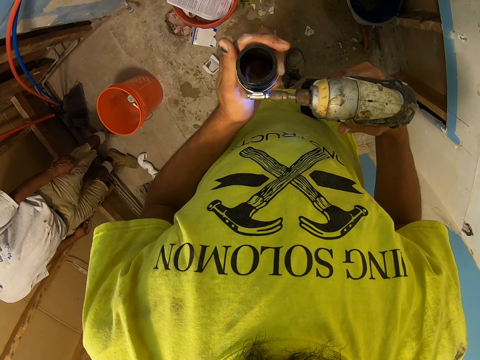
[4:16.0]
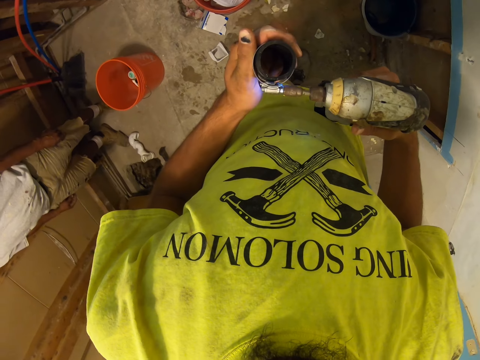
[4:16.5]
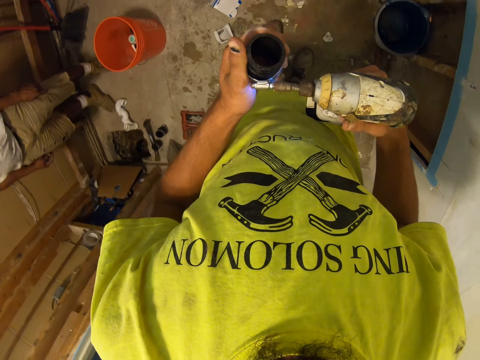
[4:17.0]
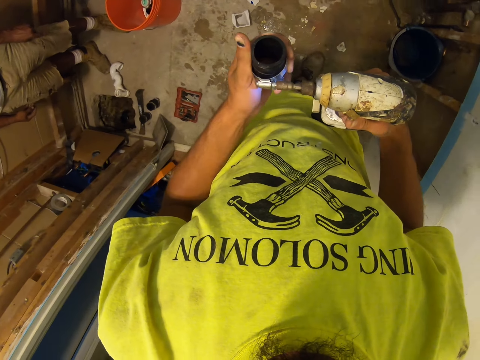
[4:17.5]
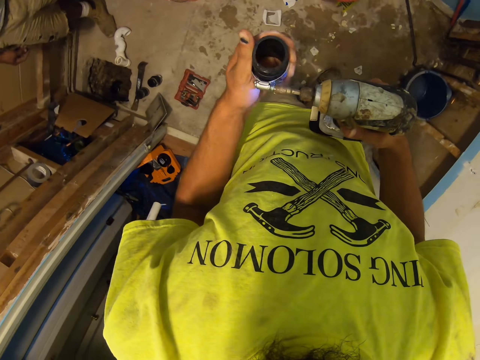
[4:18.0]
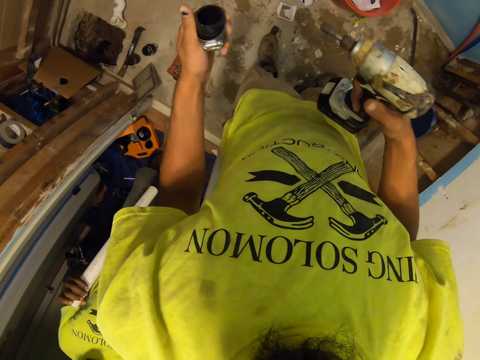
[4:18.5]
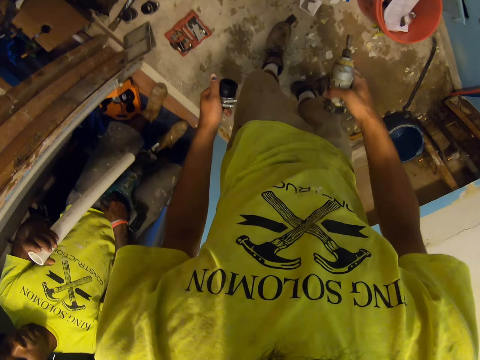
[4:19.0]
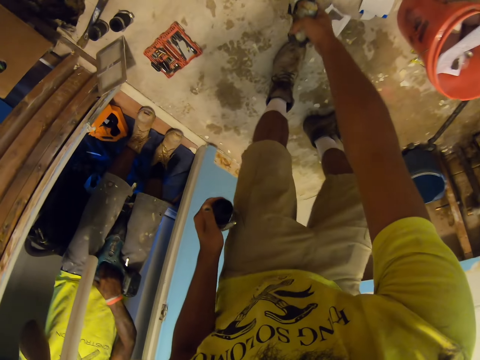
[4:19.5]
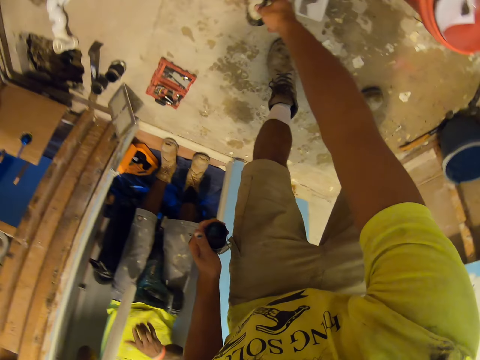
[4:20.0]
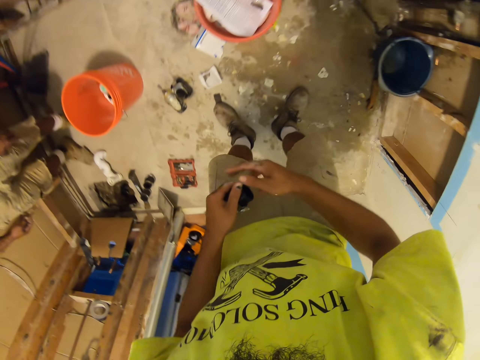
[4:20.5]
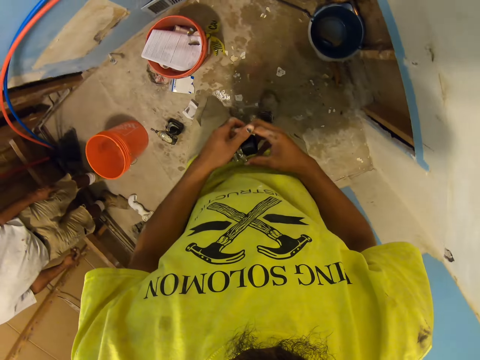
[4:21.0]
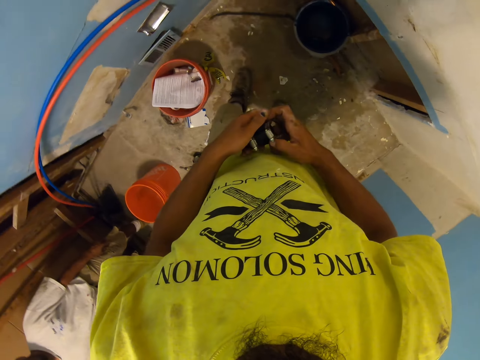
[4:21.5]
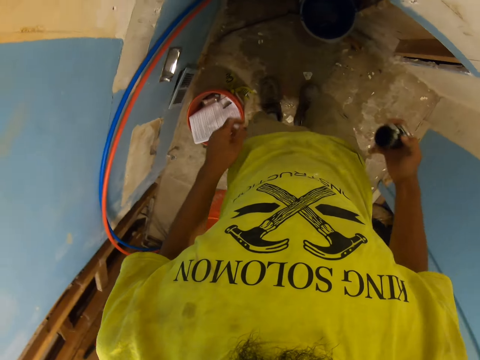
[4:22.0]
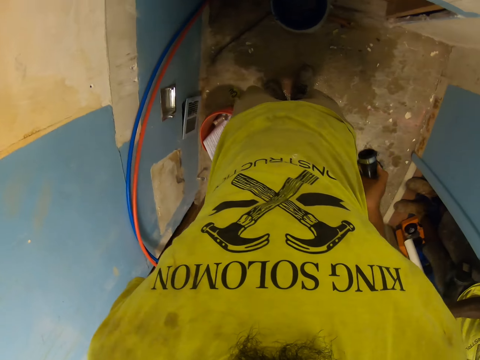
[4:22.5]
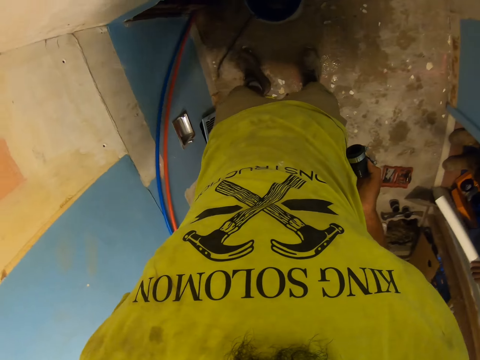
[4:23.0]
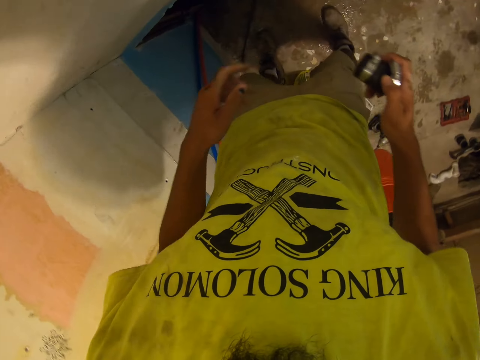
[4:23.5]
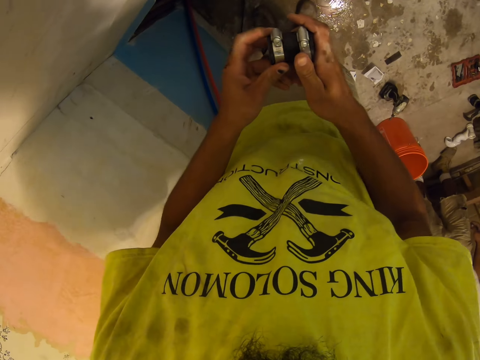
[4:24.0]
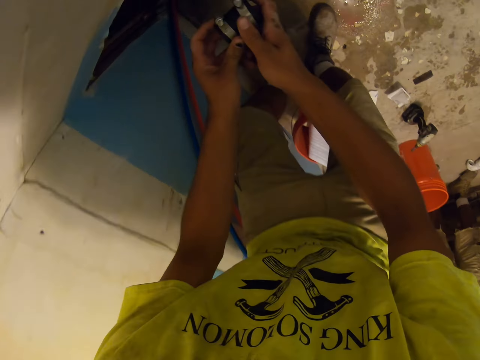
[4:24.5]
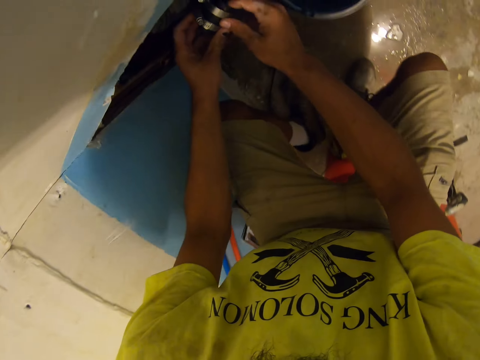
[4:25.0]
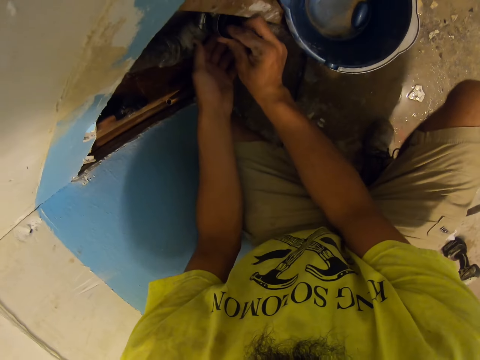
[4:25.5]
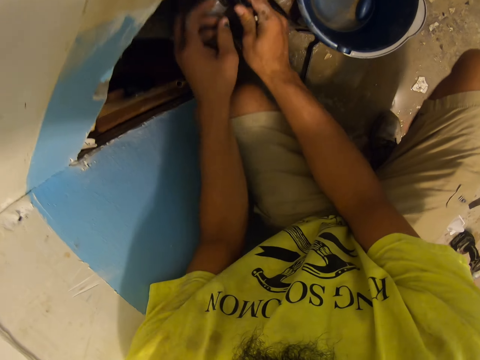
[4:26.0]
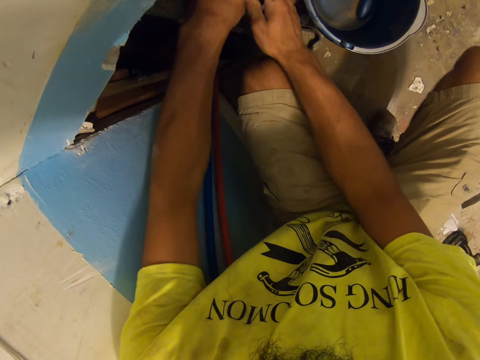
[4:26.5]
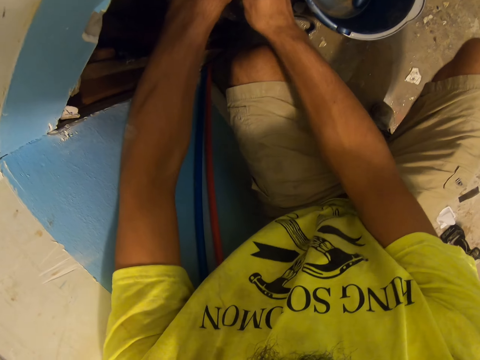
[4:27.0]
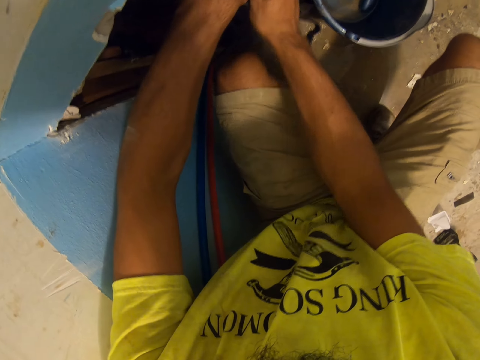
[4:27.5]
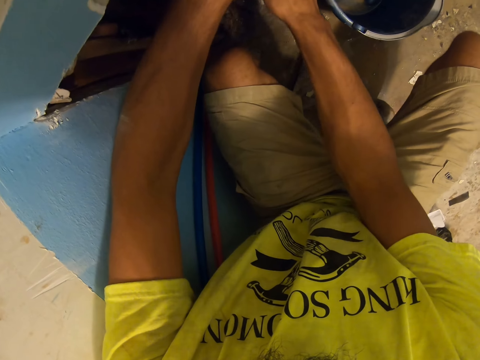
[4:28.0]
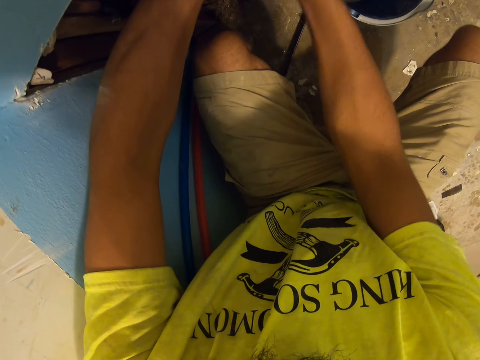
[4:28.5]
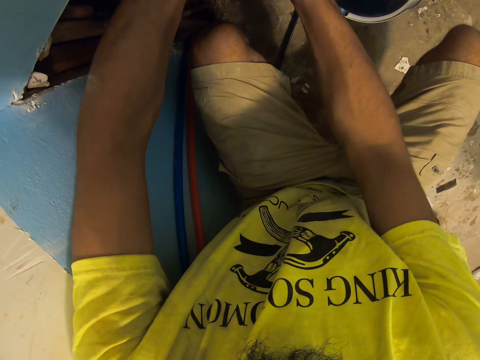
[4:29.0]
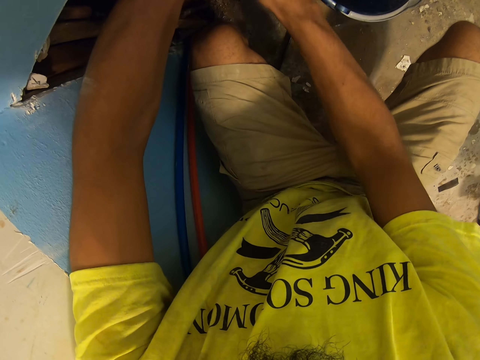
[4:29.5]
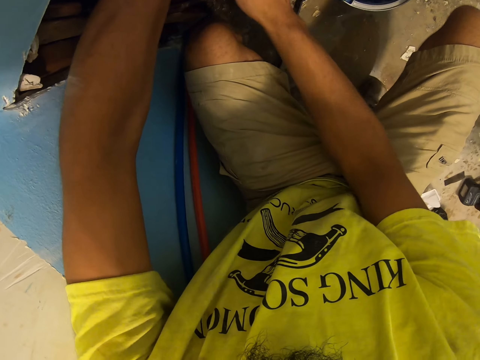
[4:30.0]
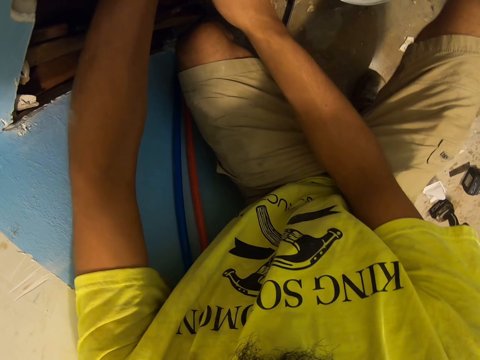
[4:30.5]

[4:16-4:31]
A man walks around and puts something in between his legs. The camera wearer puts the hand drill on the ground. They move around. Another man stands close to the camera wearer. The first man holds something. The camera wearer pulls up their trouser. The other man stands close to the camera wearer. The camera wearer holds something. They bend down and squat. They fix something on the pipe joint. They put something in a pipe.

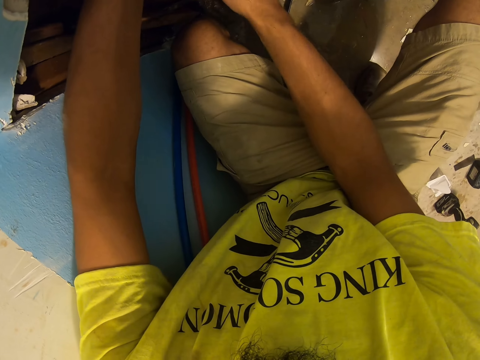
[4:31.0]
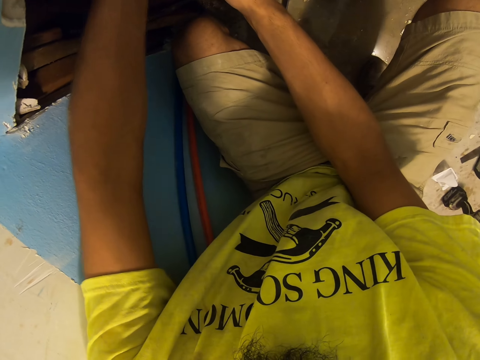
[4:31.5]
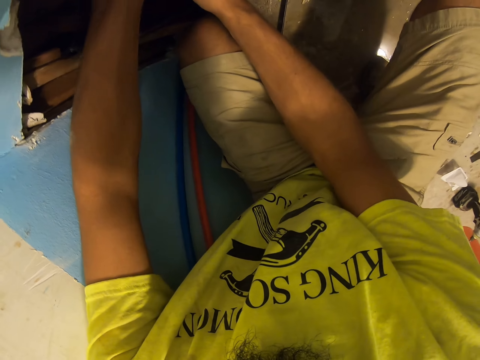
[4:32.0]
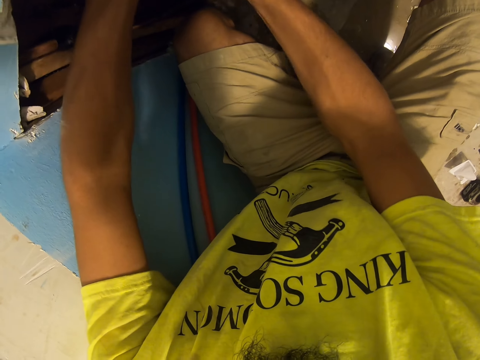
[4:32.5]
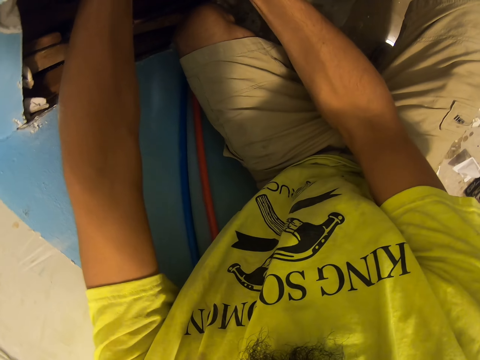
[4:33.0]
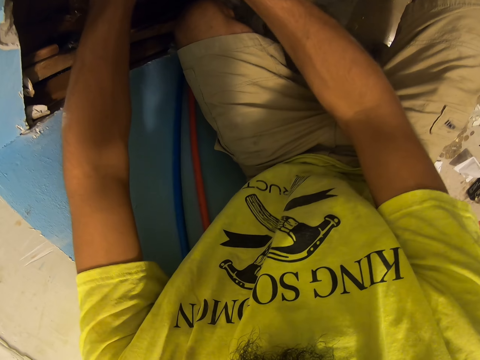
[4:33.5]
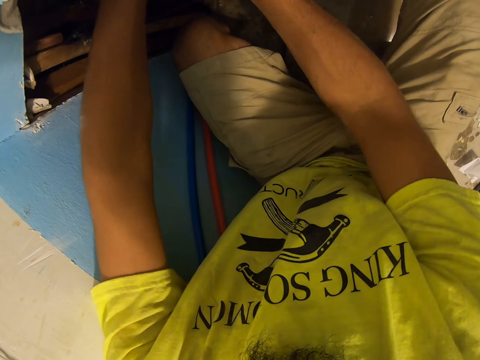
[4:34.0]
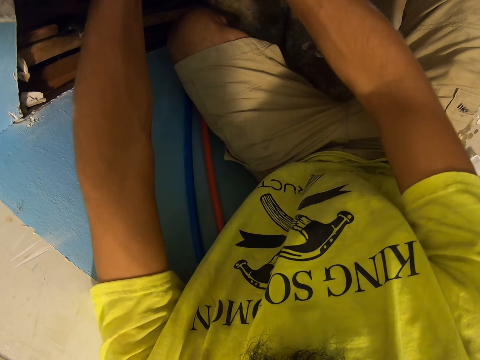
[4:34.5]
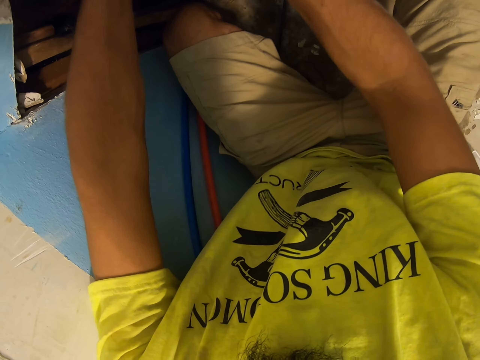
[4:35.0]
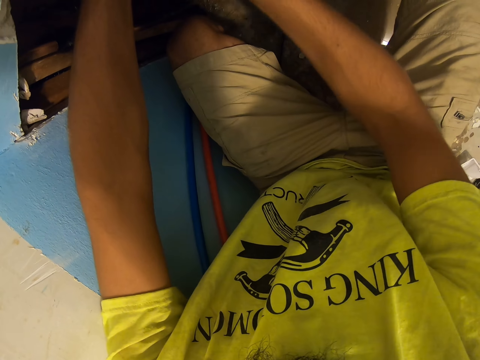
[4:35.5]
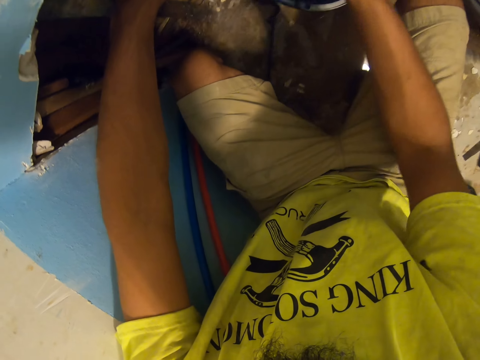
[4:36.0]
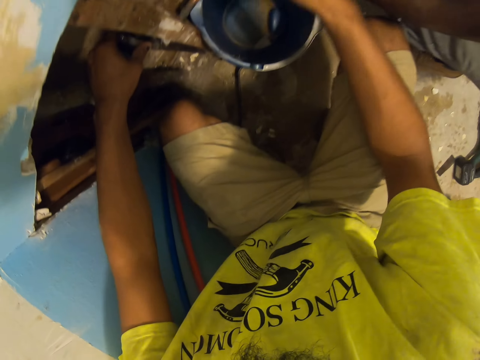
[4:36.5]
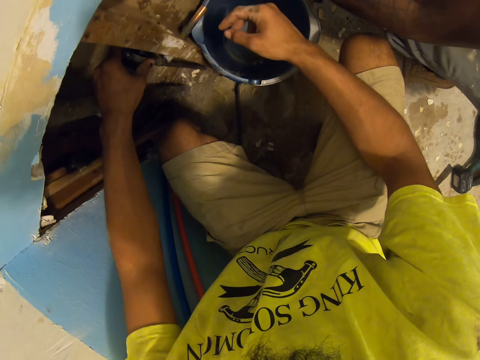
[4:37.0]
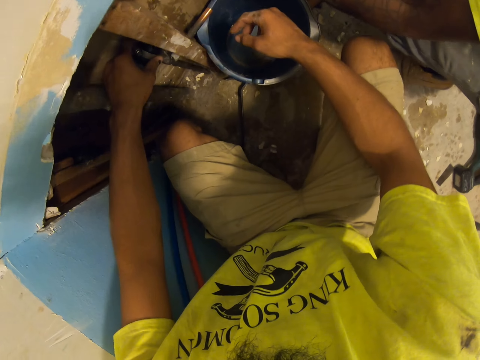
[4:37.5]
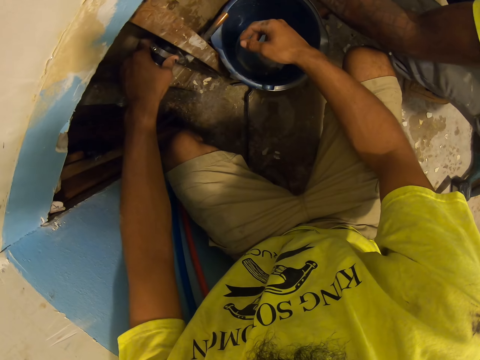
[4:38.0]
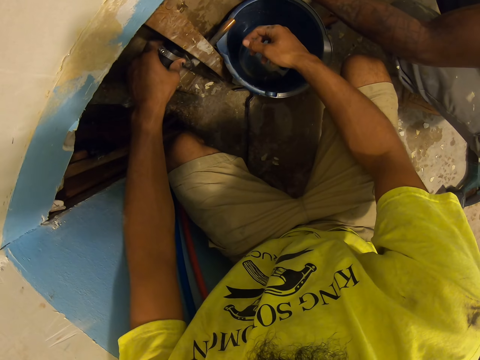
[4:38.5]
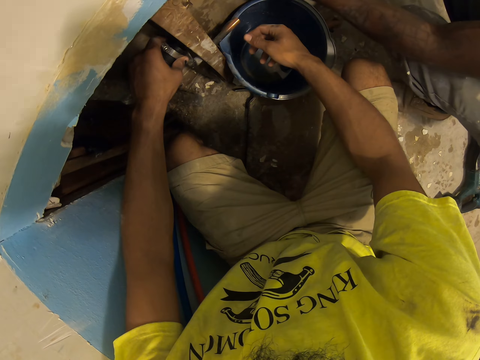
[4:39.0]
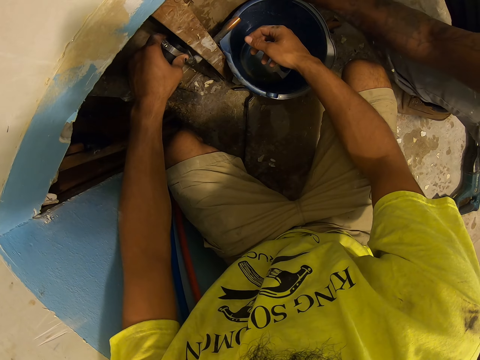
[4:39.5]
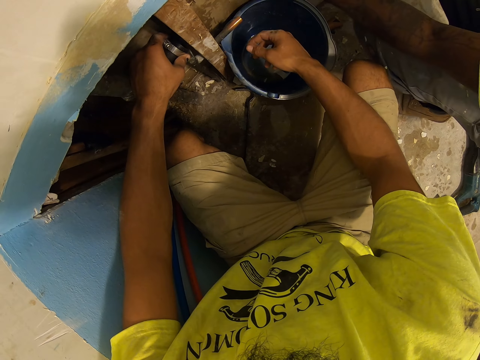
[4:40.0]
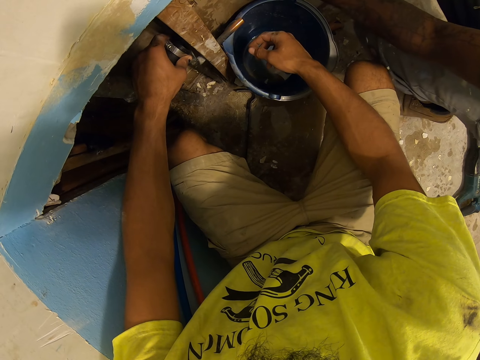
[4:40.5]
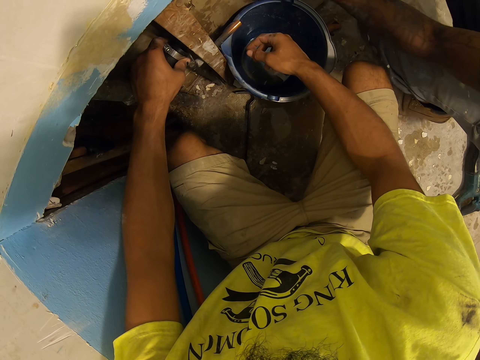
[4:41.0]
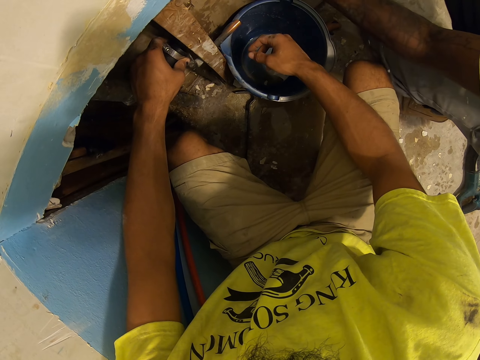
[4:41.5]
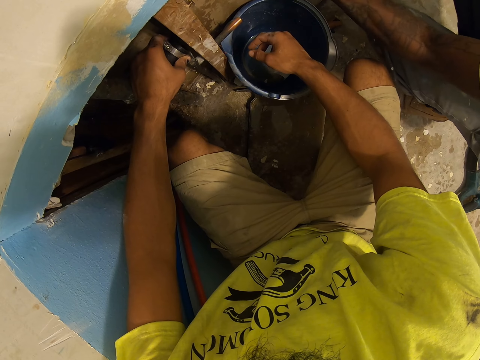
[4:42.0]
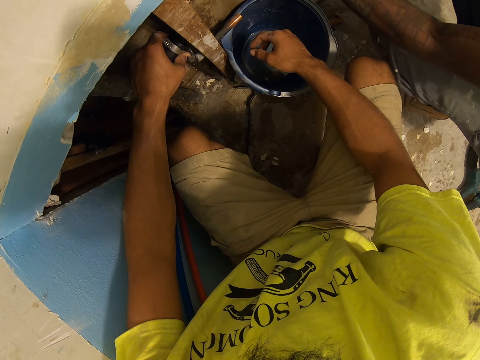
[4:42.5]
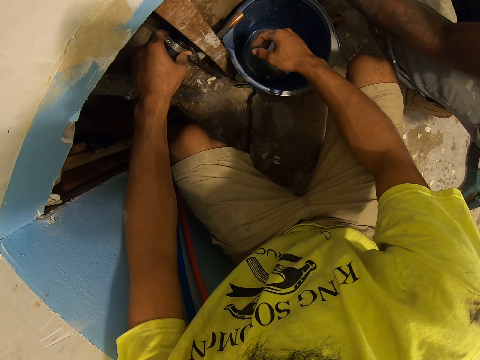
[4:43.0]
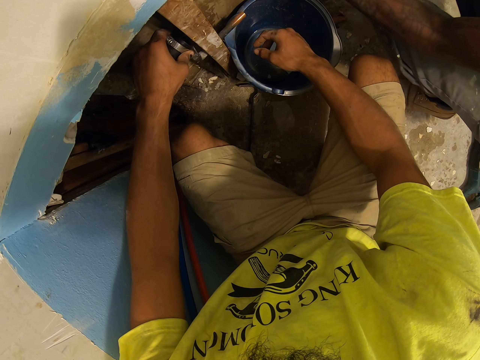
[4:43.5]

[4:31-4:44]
The camera wearer looks around. A man fixes something.
